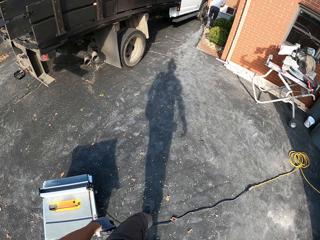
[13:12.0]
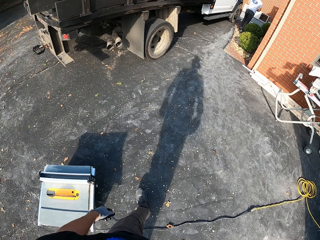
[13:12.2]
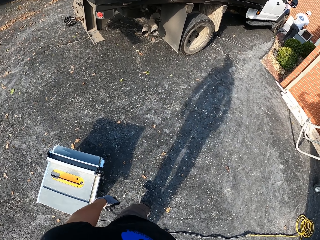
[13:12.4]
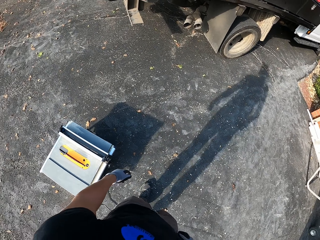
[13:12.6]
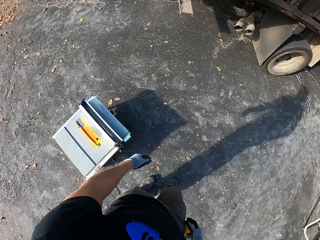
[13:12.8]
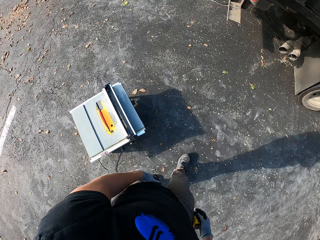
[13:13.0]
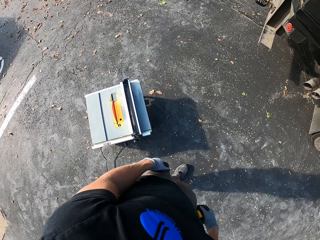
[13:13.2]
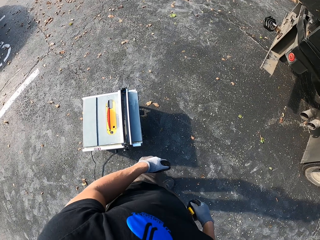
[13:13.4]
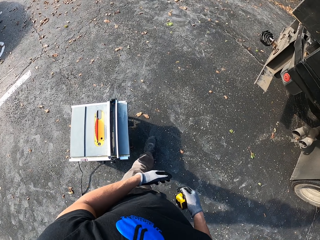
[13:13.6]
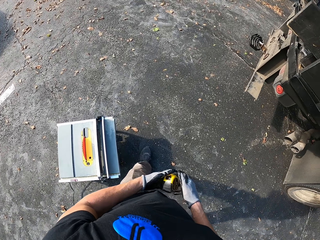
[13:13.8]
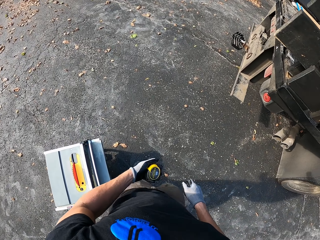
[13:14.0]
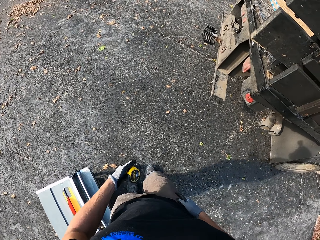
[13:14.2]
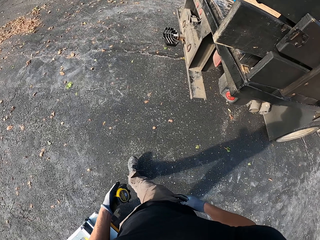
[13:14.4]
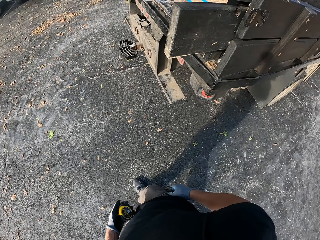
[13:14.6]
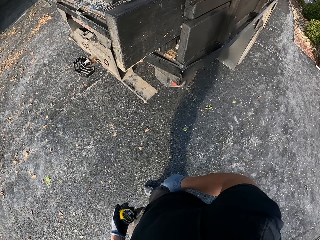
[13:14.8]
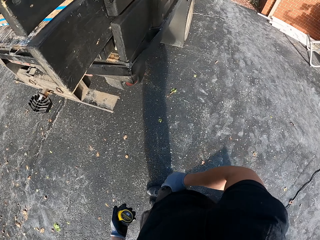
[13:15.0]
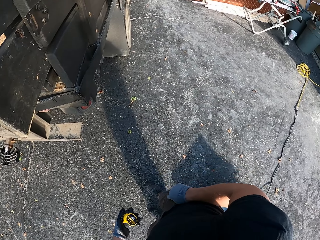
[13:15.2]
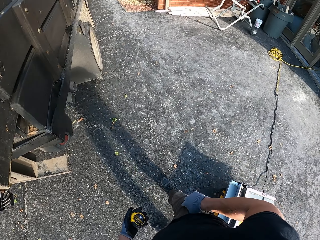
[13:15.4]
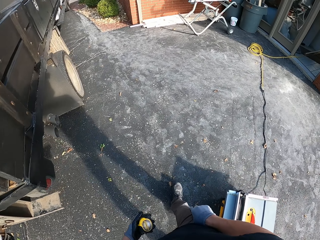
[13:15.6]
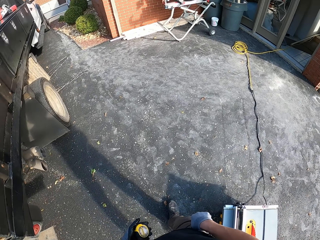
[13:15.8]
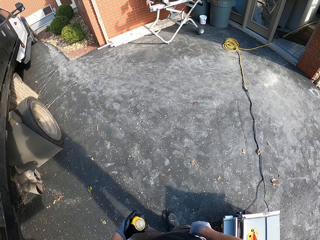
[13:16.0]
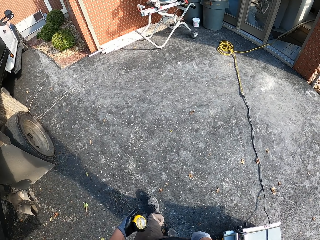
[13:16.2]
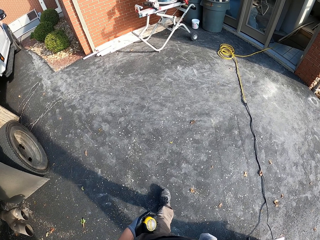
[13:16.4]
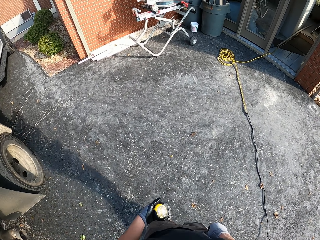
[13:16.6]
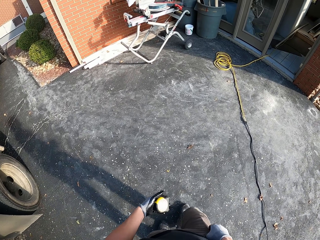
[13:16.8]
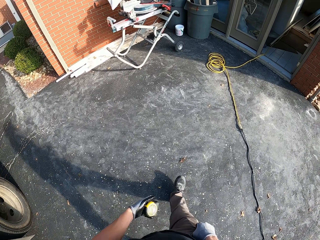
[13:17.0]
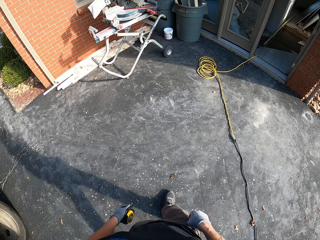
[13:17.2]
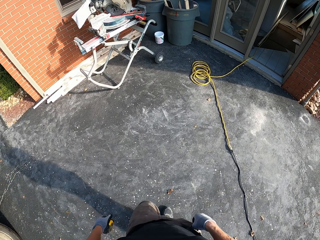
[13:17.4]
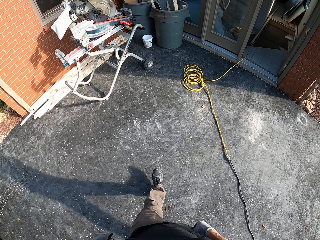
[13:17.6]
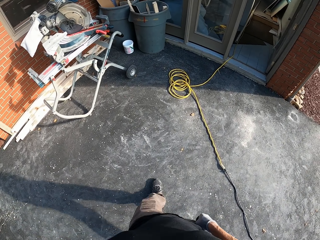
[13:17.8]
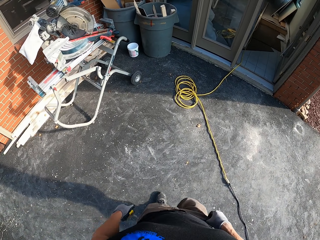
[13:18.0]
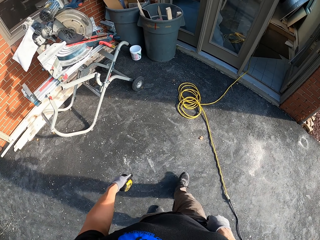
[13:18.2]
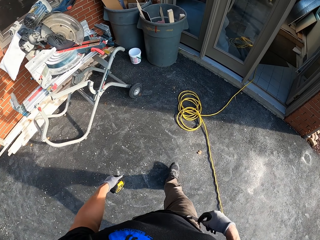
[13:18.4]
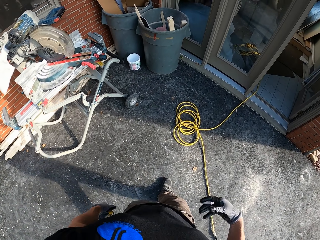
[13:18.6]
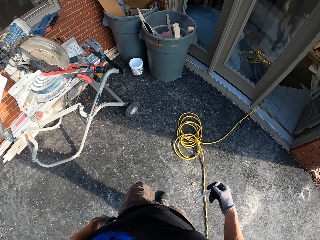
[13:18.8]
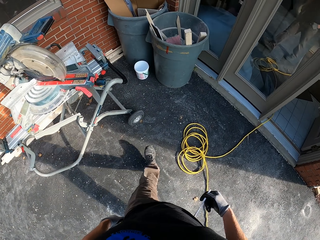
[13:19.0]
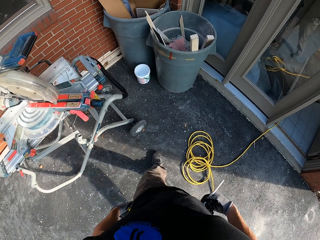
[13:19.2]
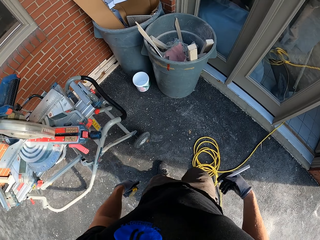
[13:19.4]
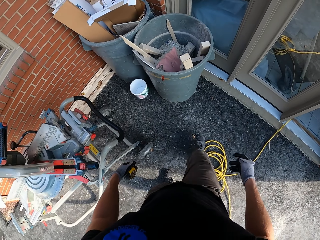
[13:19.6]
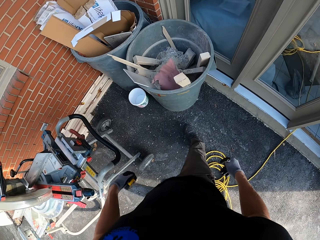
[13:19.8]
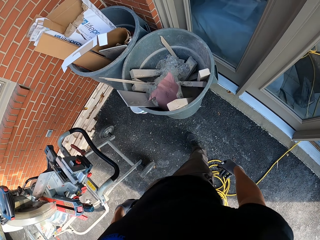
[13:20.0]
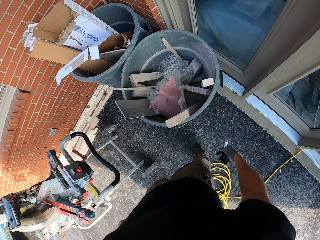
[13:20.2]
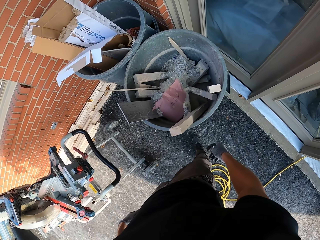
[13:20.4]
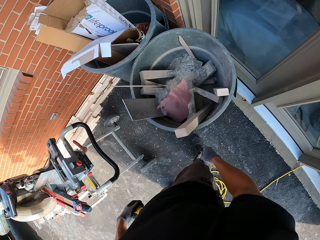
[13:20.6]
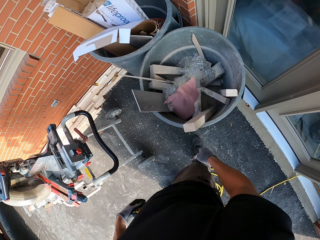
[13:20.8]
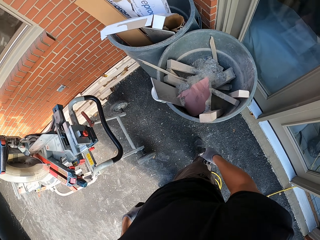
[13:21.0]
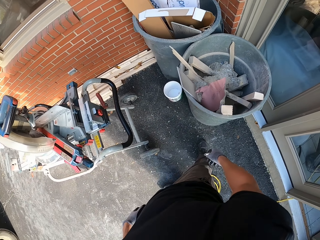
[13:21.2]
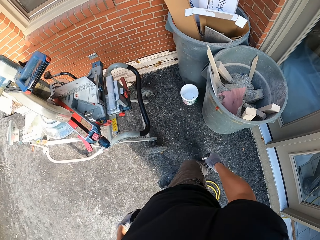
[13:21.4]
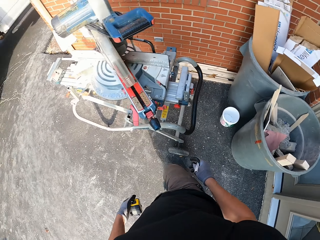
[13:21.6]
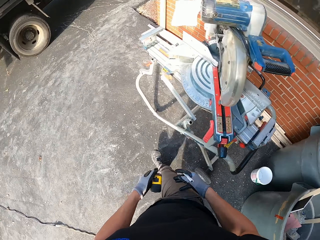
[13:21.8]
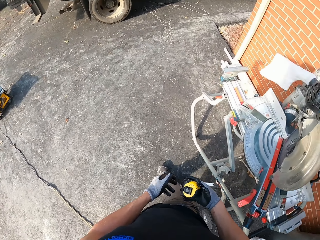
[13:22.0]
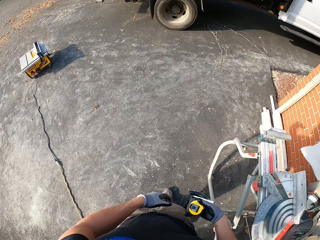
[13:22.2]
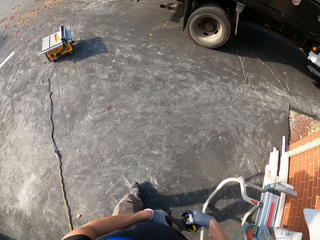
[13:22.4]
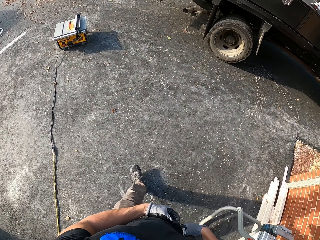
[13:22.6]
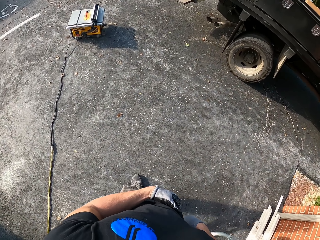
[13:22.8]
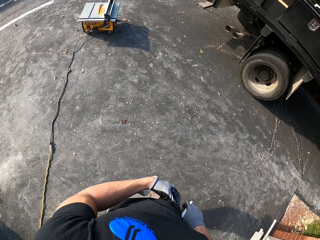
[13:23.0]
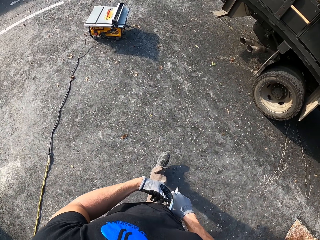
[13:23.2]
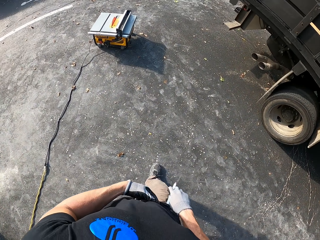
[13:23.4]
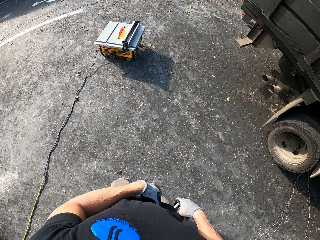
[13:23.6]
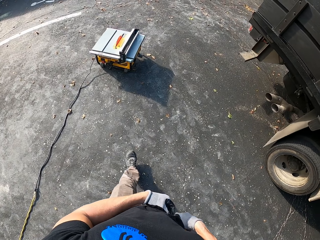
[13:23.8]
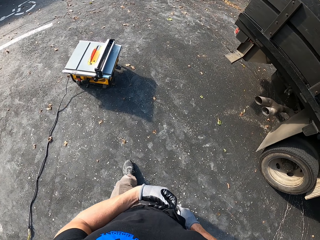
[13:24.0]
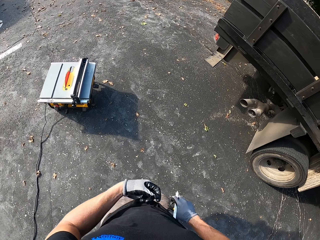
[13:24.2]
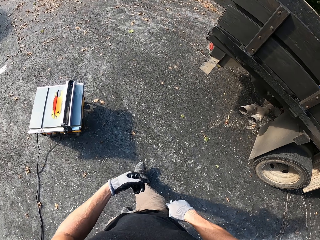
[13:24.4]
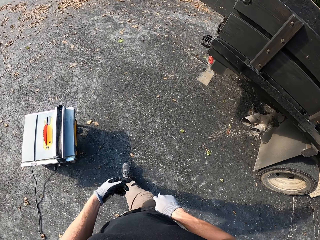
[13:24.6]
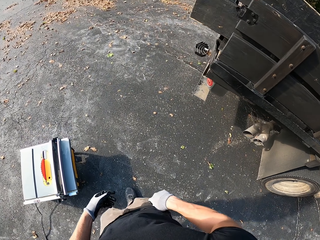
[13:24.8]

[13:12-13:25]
The camera wearer brings out a pen. They stand beside the trash bin. They pass the tape measure to the right hand. They walk around. They hang the tape measure on the trouser.

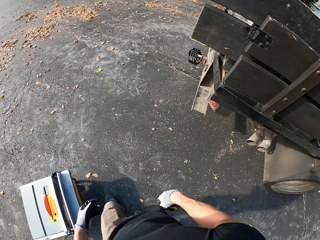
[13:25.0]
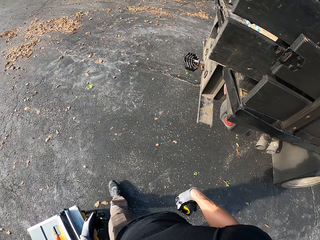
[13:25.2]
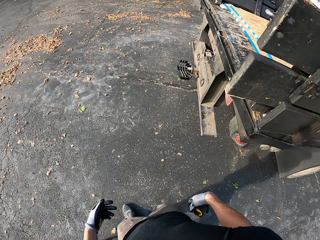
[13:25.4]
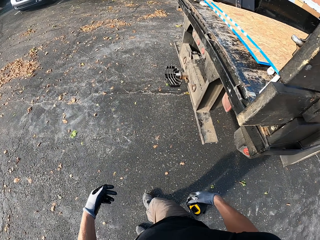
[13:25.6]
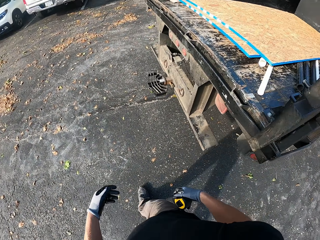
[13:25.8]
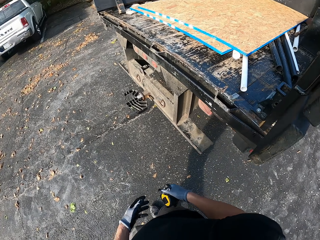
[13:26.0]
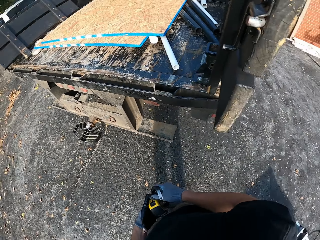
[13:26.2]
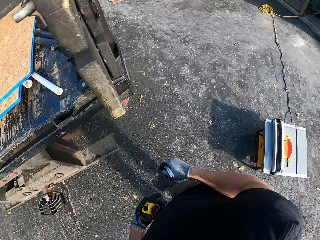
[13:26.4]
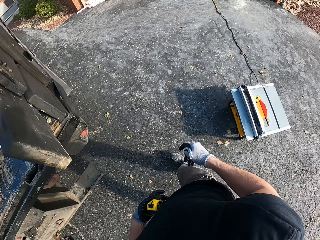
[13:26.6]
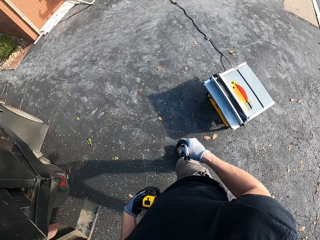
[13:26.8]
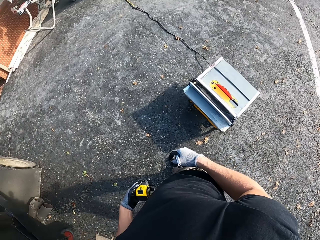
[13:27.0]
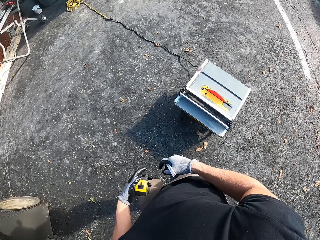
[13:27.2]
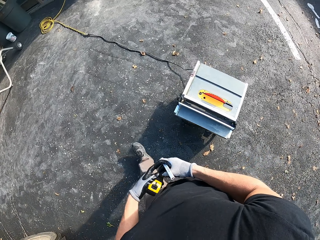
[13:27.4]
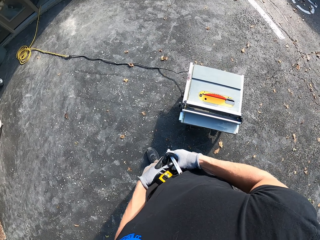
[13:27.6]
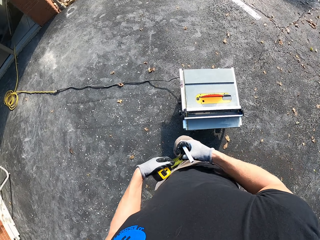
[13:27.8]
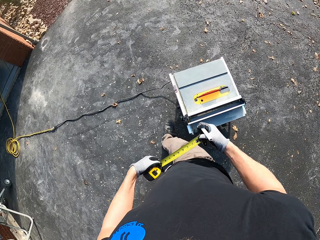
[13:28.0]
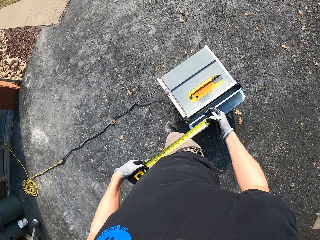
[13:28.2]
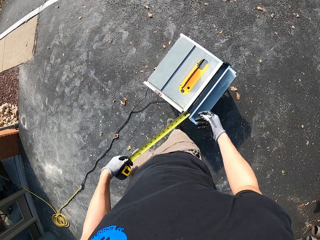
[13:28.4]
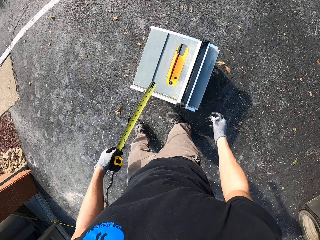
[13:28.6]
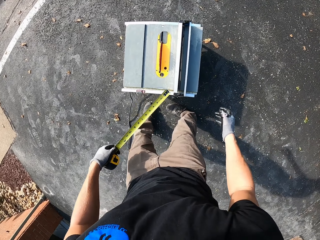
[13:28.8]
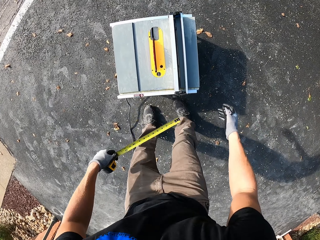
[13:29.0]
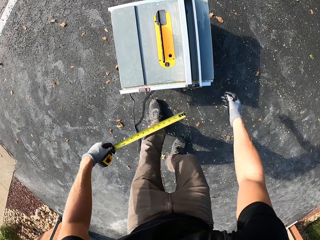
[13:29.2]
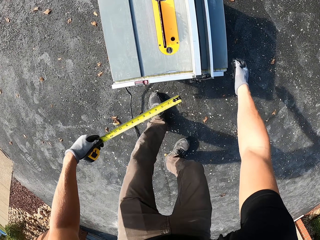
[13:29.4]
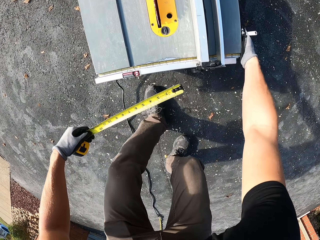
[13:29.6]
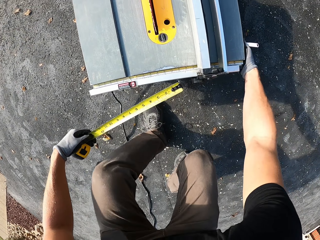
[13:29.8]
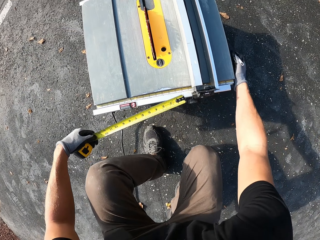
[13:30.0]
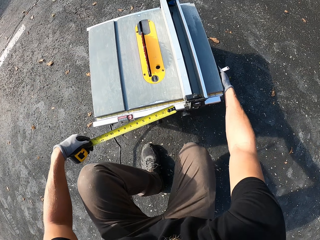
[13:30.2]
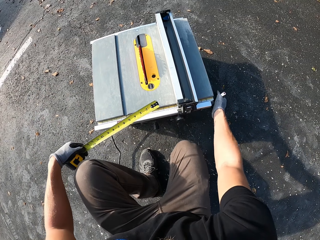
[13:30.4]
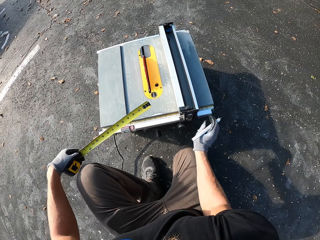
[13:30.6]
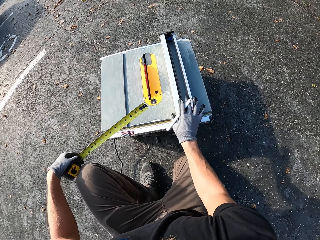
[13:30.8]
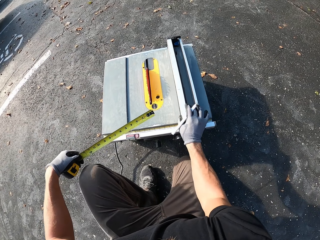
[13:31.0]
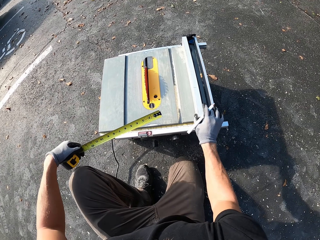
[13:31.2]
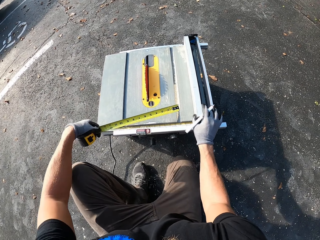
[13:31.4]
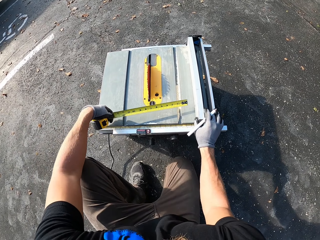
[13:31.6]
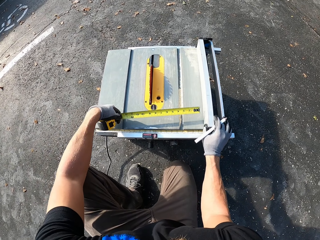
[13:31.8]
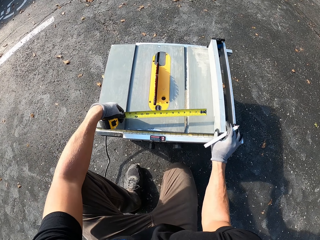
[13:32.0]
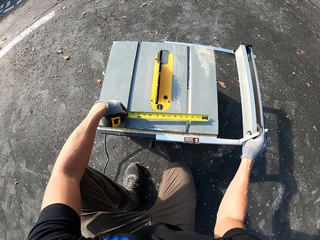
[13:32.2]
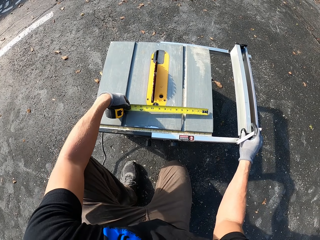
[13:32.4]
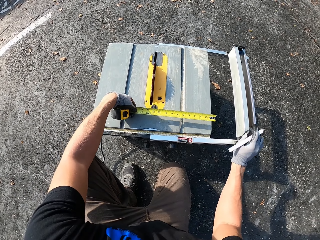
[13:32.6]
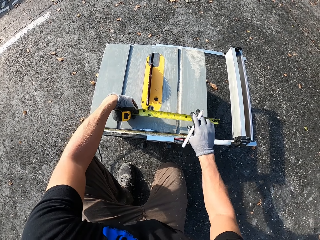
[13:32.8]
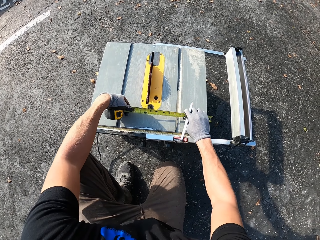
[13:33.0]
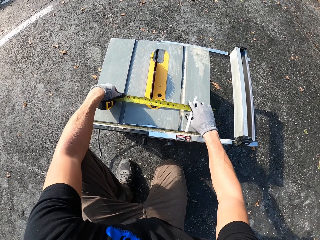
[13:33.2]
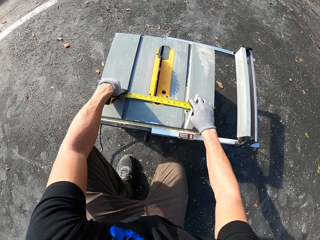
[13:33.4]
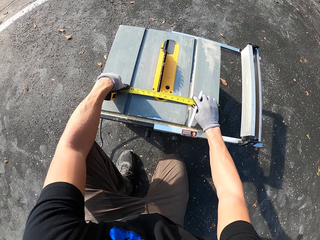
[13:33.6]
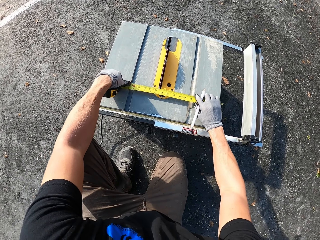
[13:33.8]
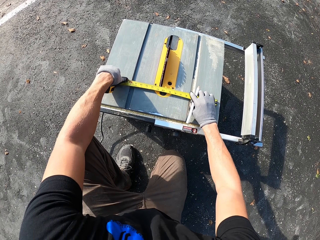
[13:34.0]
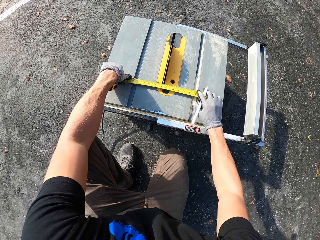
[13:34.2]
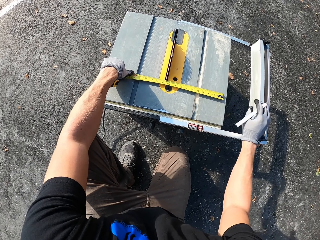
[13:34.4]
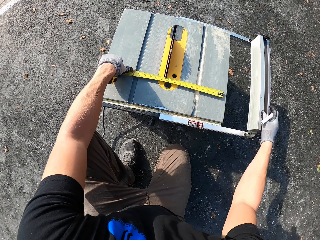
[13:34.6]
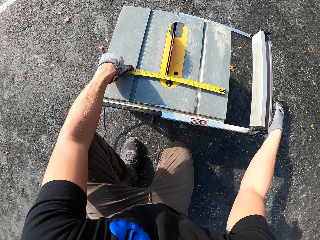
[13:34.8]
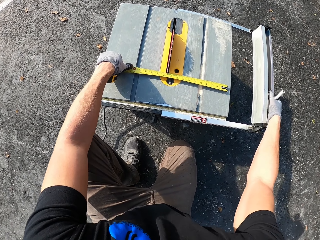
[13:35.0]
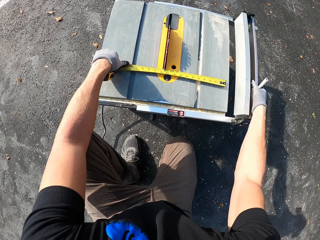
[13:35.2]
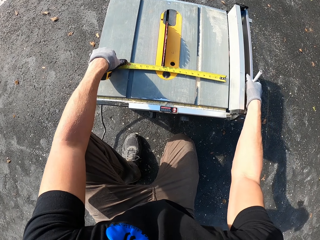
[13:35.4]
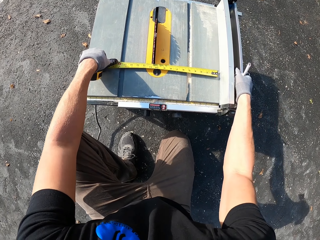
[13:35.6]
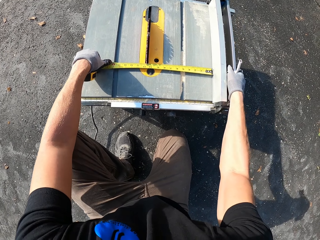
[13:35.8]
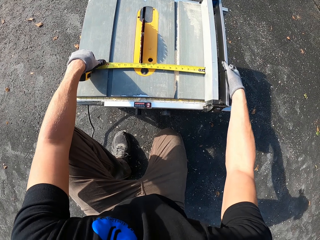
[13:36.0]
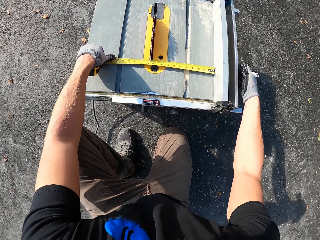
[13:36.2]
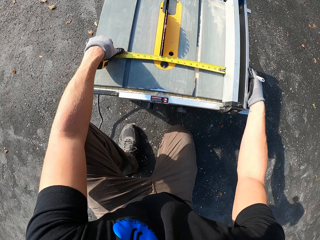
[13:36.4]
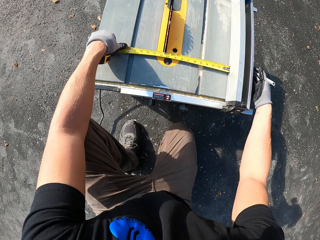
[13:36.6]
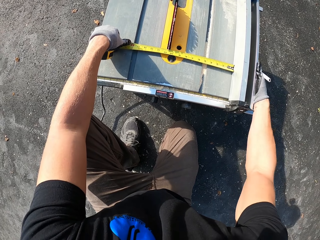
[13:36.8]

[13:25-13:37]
The camera wearer removes the tape measure from the trouser. They walk around. They pass the tape measure to the left hand. They walk around. They pull the tape measure. They bend down. They pull the machine back. They measure the machine with the tape. They push something. They measure something.
